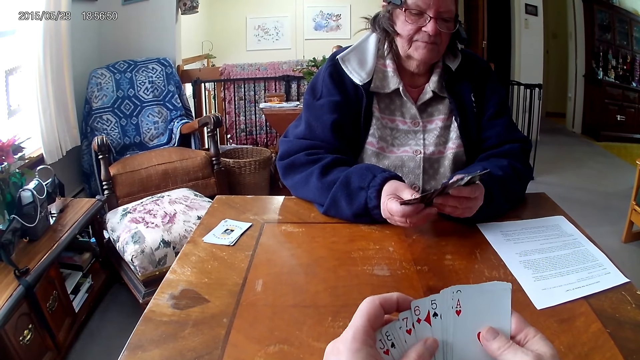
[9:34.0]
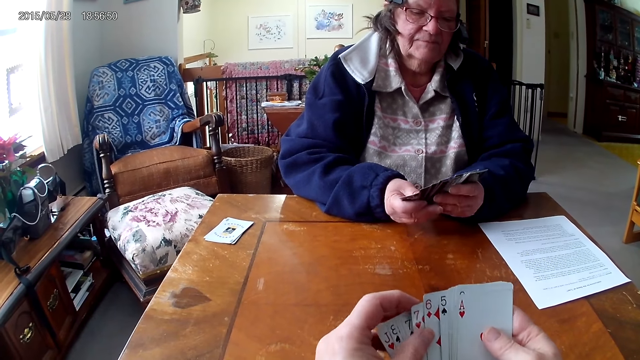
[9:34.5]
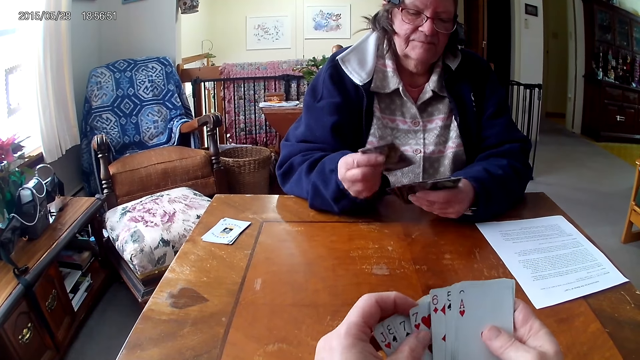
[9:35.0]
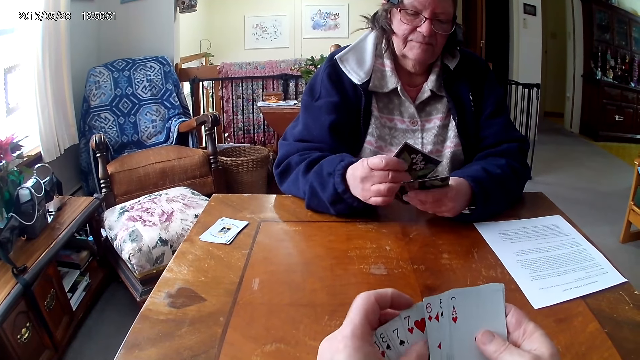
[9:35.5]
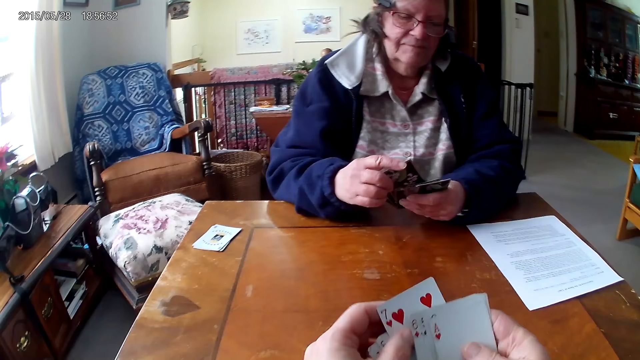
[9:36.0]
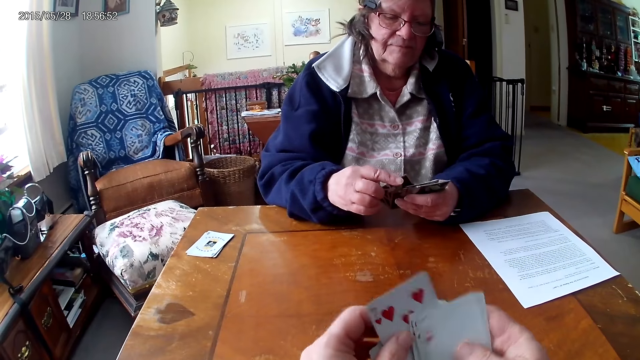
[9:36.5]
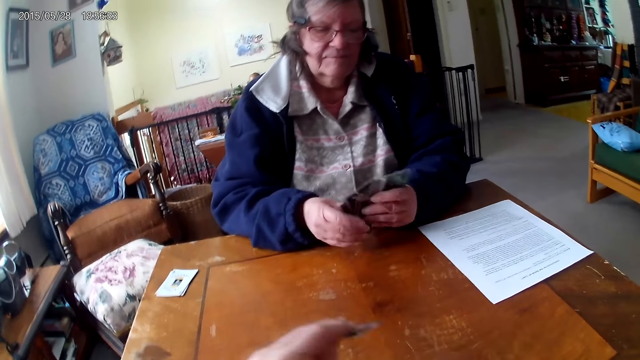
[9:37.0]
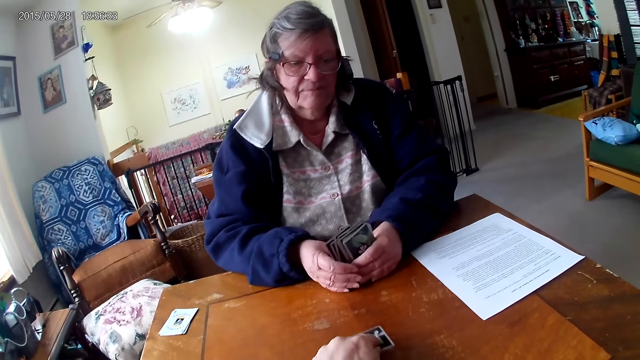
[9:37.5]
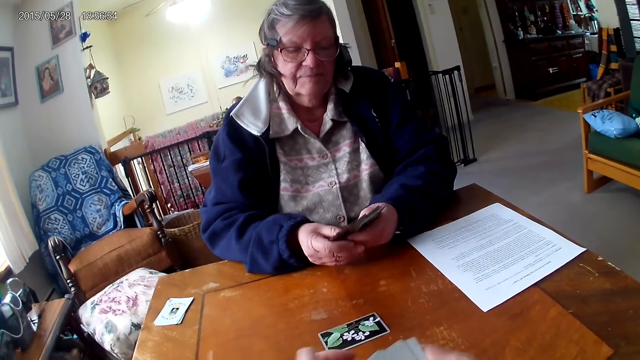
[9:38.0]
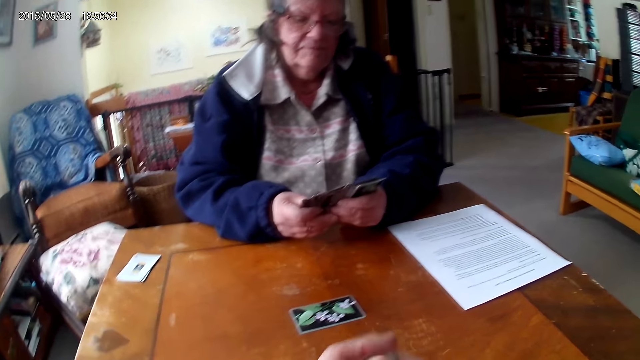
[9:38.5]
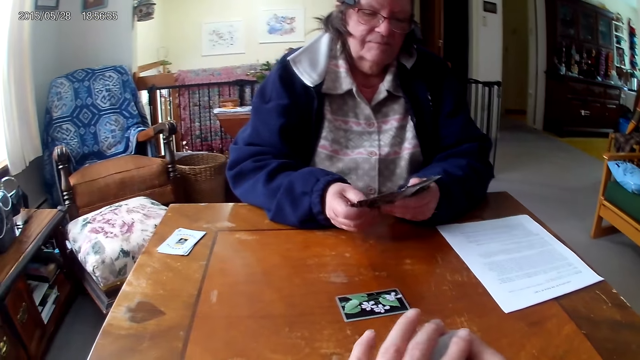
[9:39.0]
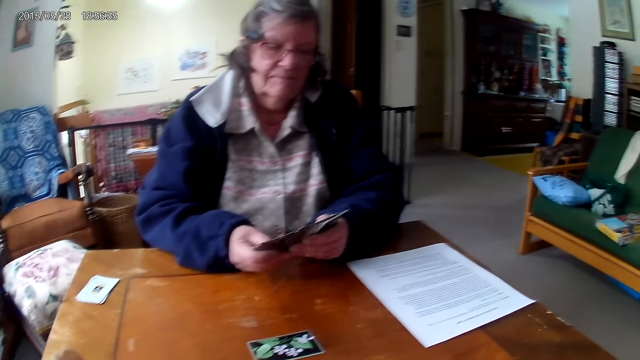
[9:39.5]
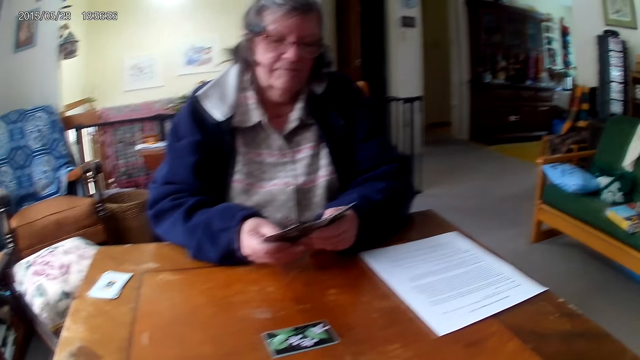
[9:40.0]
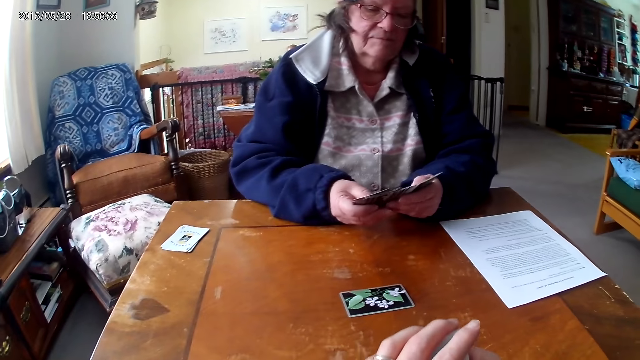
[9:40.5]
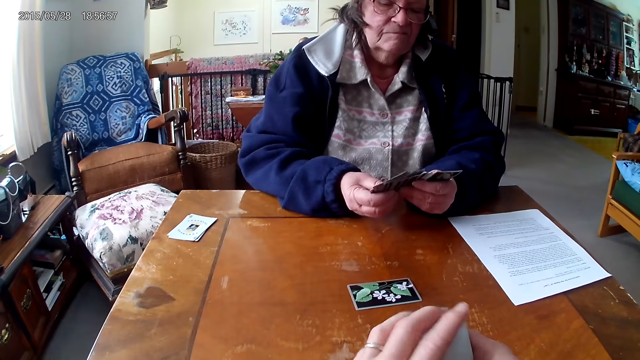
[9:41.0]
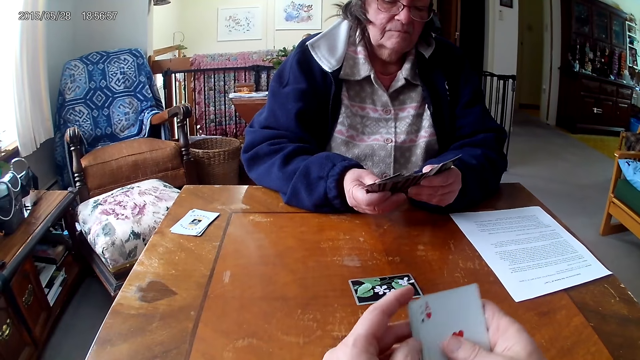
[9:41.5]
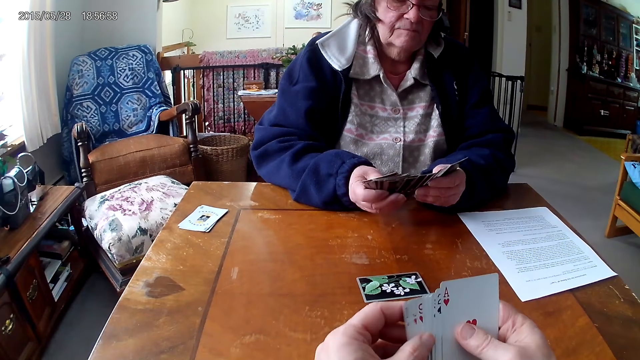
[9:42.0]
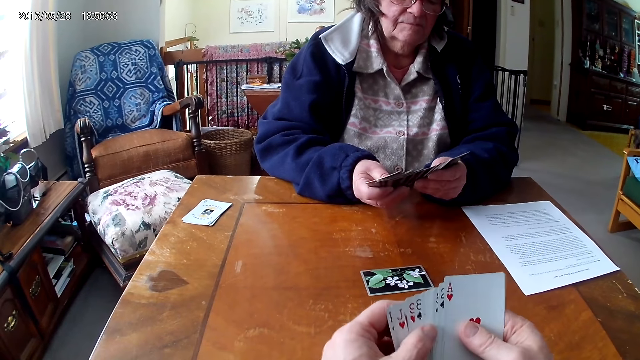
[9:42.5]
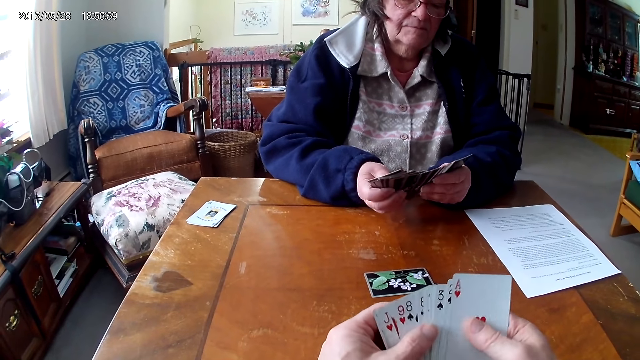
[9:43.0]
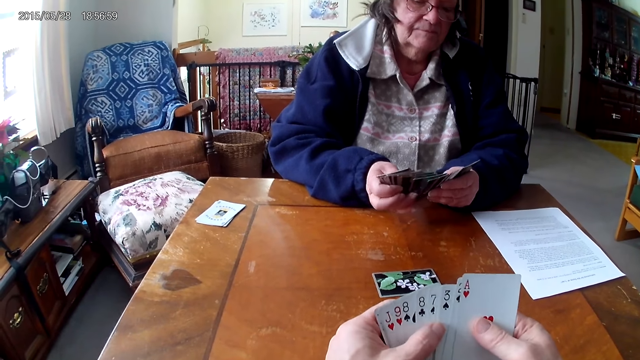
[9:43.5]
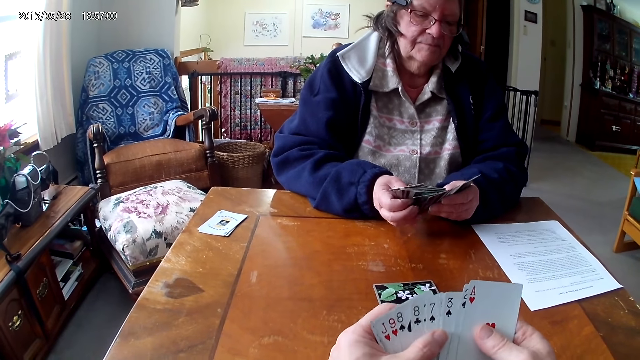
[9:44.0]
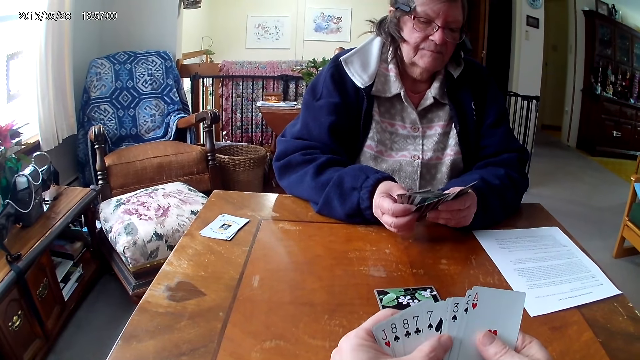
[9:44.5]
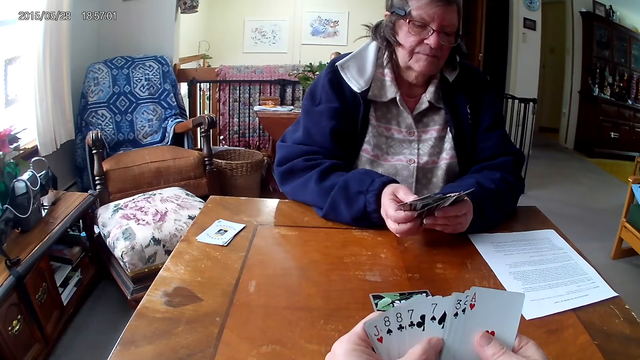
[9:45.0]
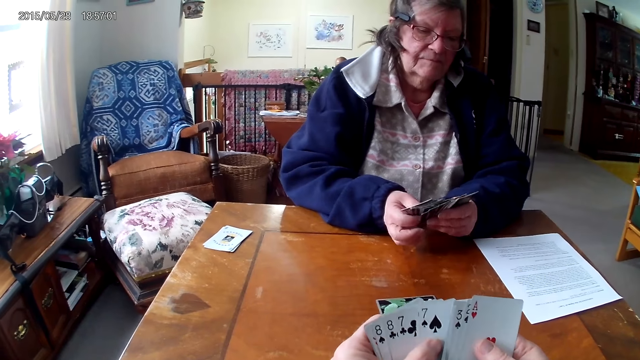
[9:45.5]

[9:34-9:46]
The camera wearer puts a card on the table. They throw a card on the table. A woman arranges cards.

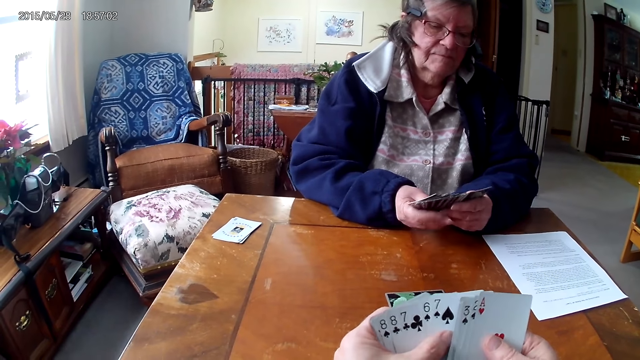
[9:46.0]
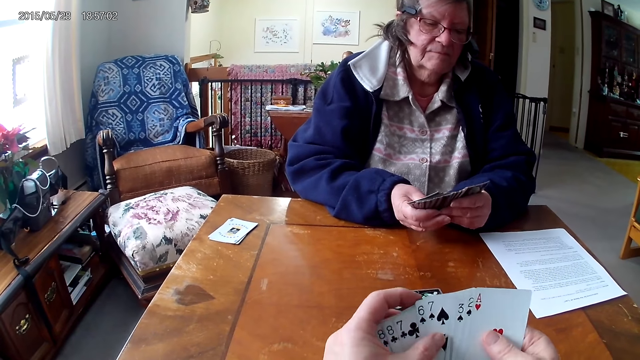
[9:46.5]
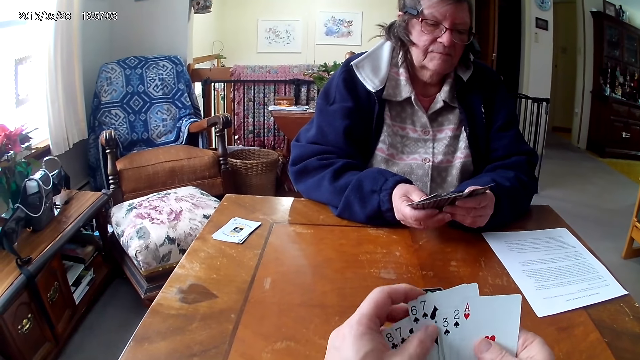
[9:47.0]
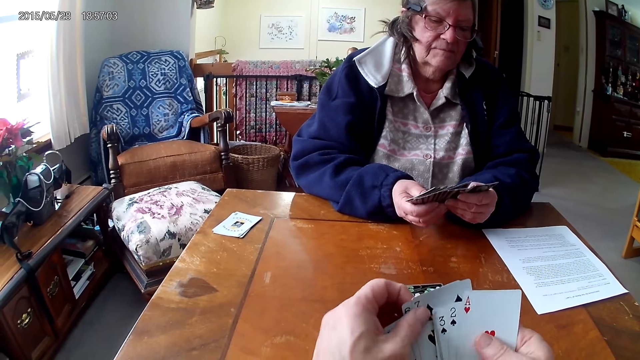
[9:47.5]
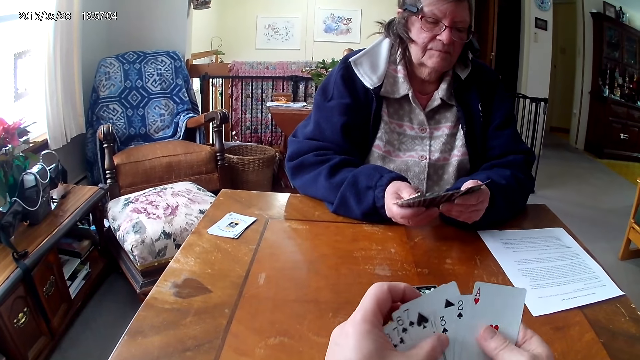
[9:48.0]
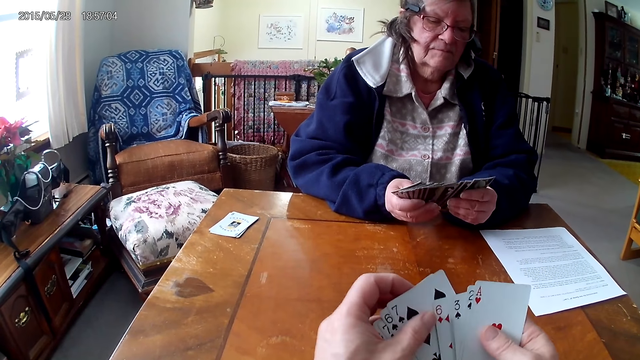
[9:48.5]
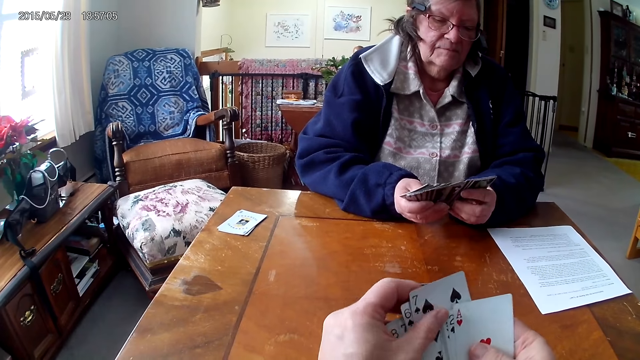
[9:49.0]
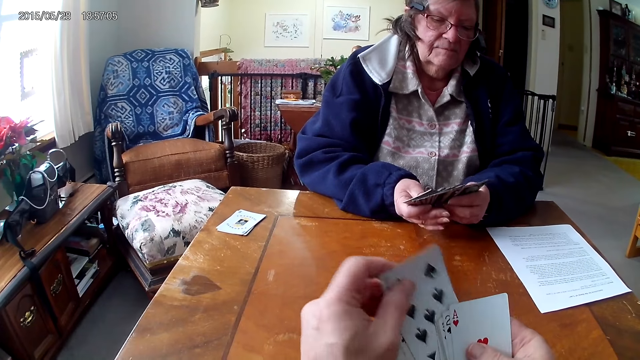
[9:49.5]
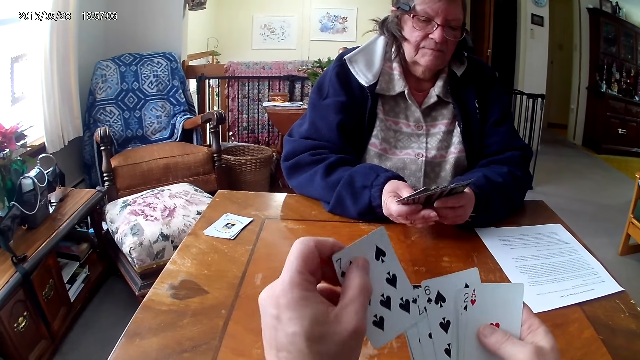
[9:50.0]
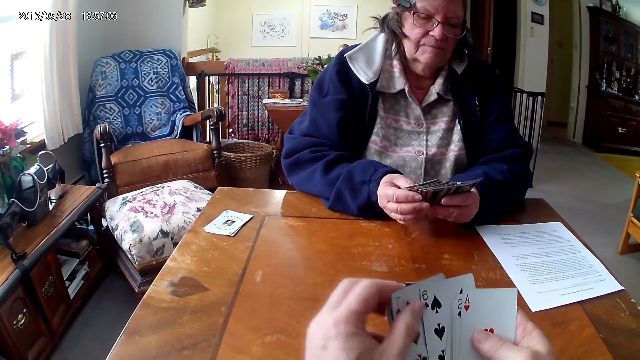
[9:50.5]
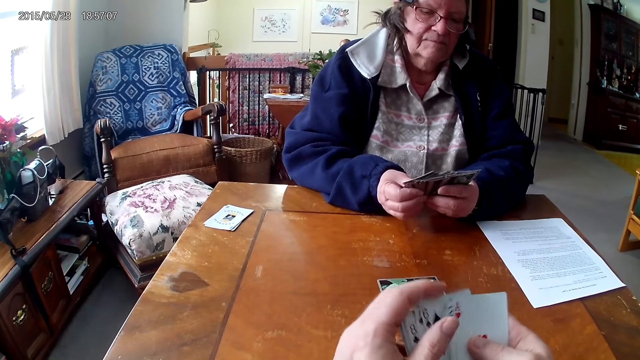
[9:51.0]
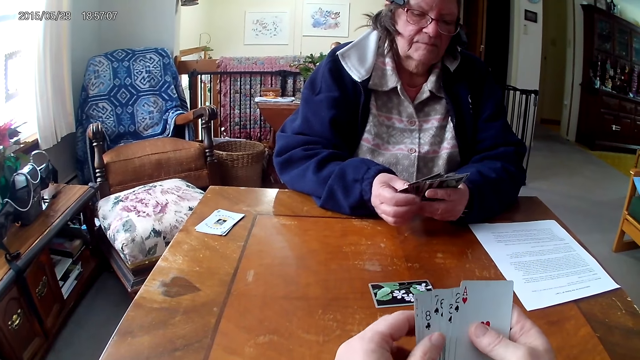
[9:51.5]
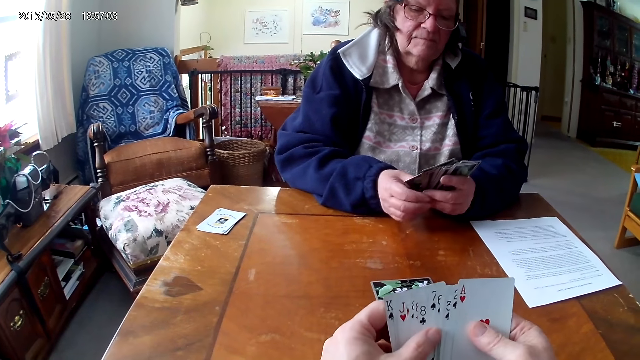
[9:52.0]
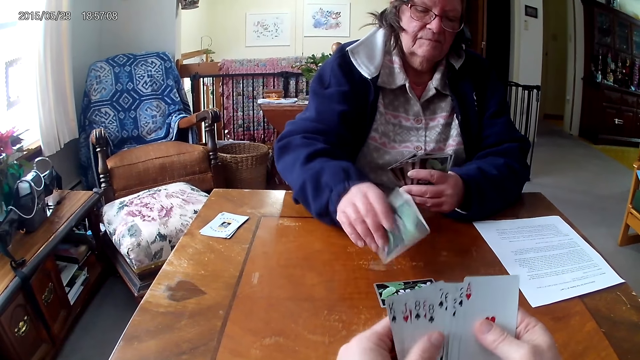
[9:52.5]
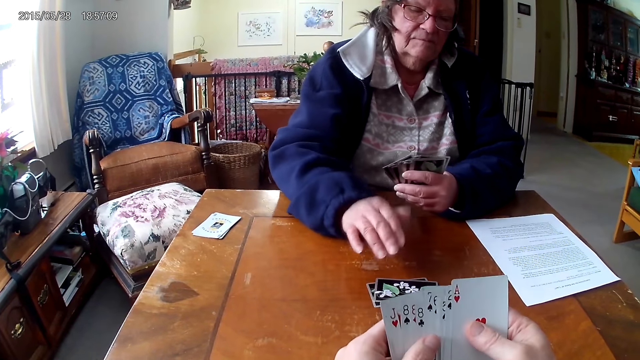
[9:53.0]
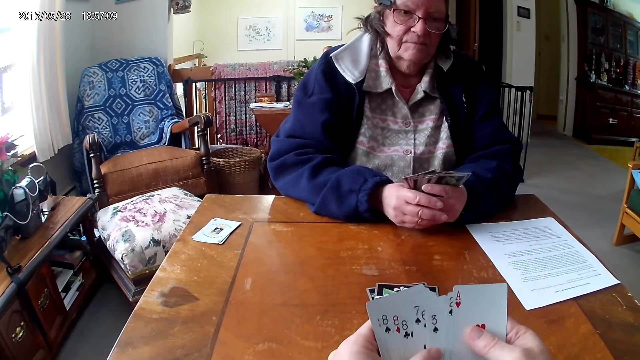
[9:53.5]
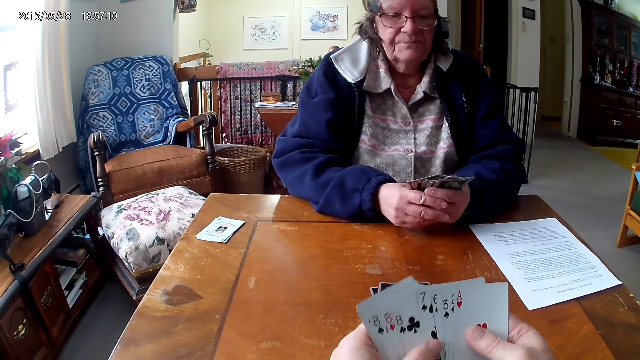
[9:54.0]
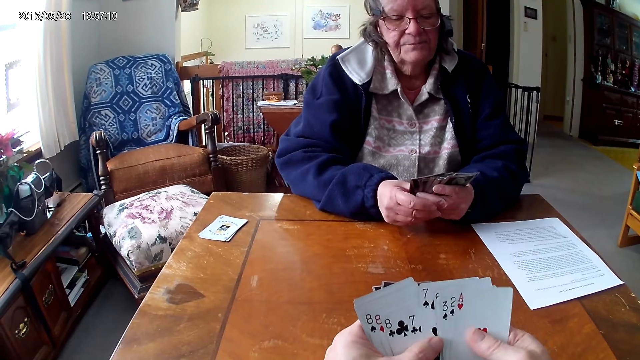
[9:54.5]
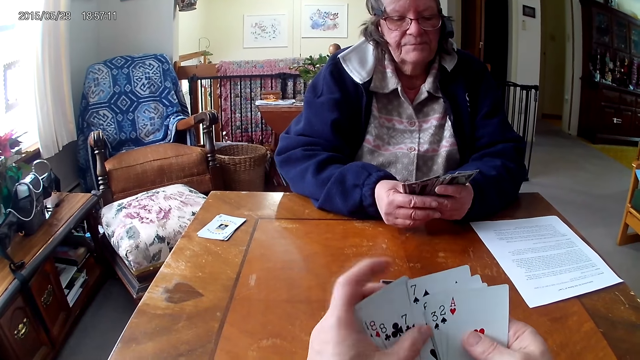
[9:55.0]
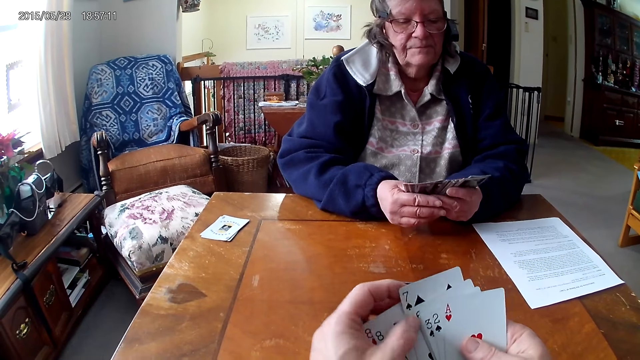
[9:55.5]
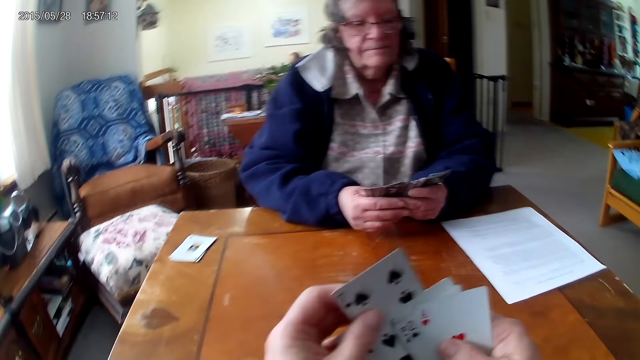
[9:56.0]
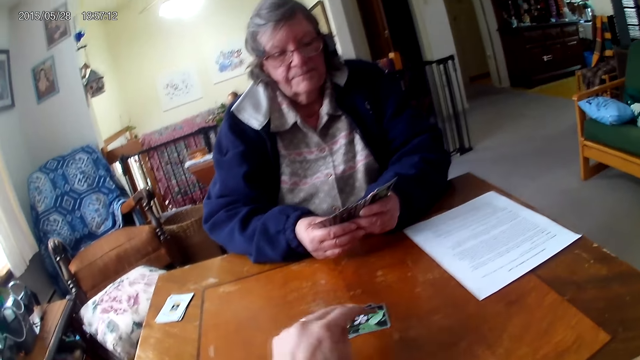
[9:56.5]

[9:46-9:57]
A woman puts a card on the table. The woman throws cards on the table.
